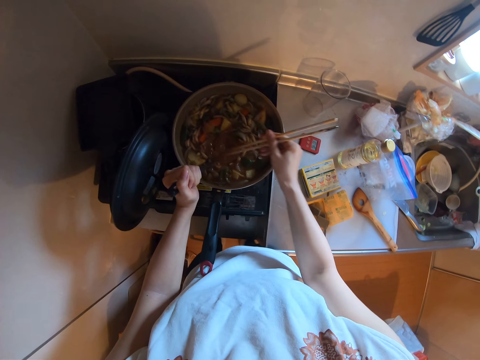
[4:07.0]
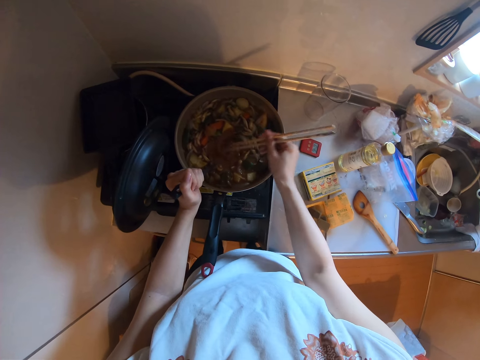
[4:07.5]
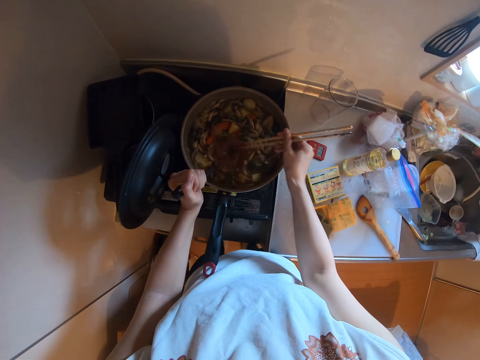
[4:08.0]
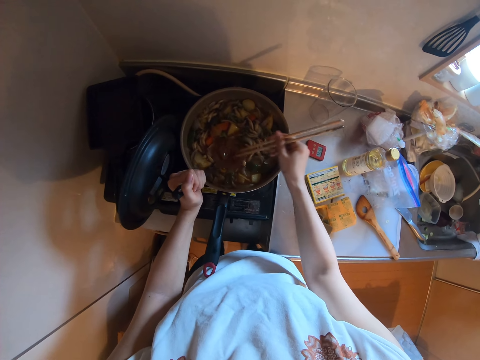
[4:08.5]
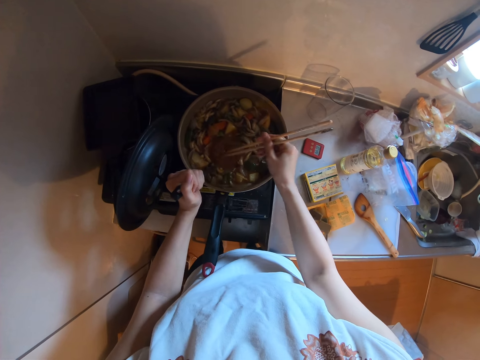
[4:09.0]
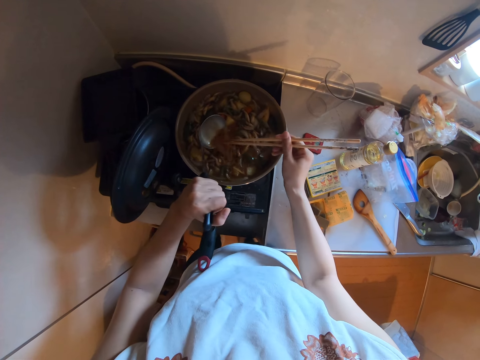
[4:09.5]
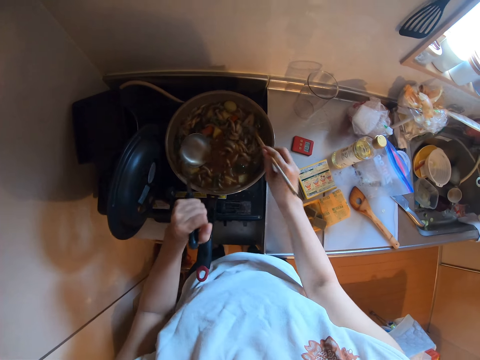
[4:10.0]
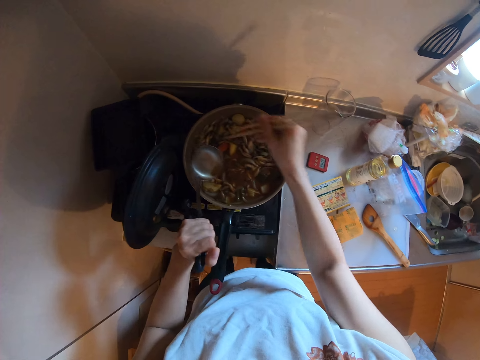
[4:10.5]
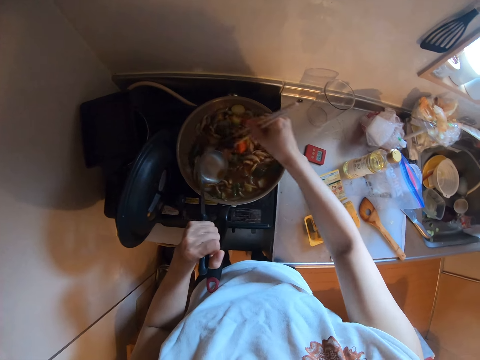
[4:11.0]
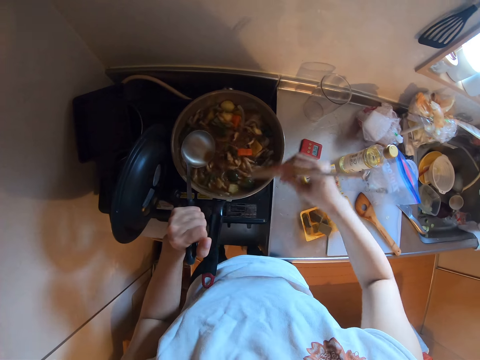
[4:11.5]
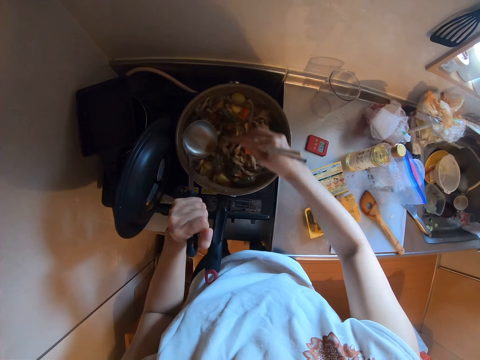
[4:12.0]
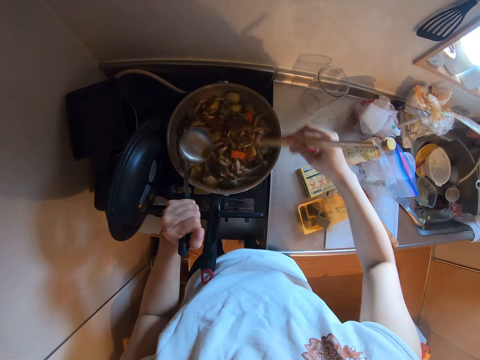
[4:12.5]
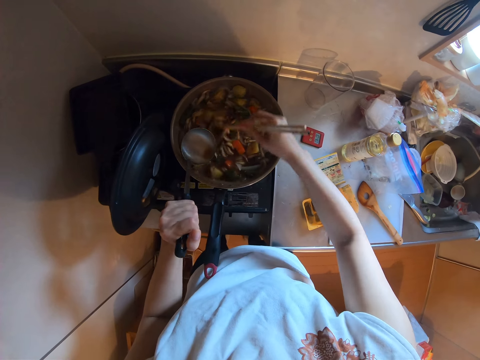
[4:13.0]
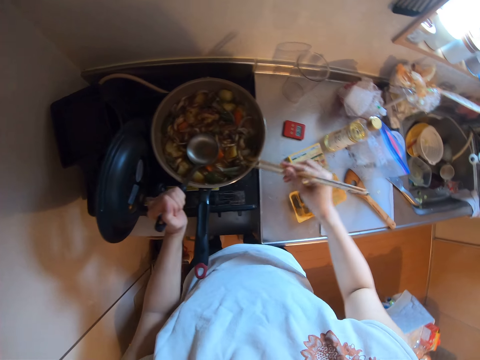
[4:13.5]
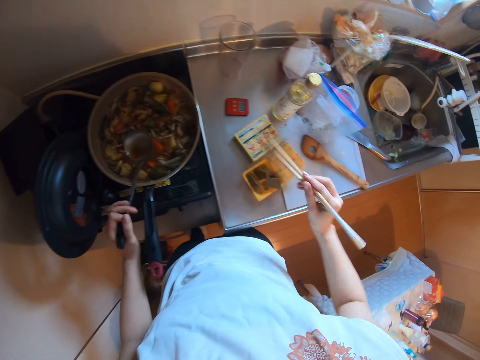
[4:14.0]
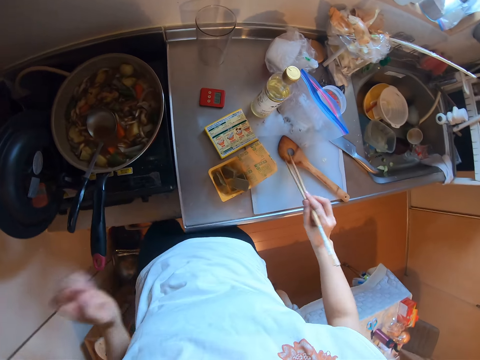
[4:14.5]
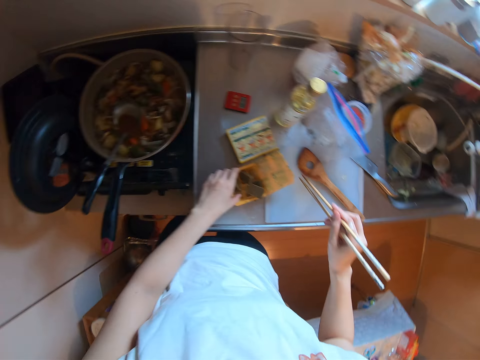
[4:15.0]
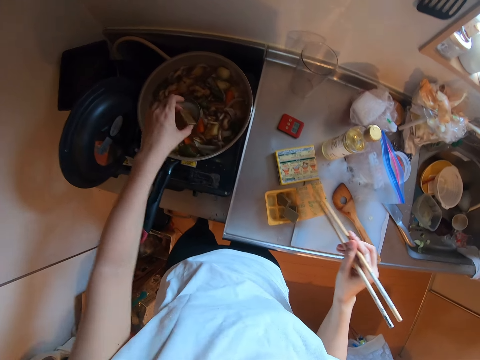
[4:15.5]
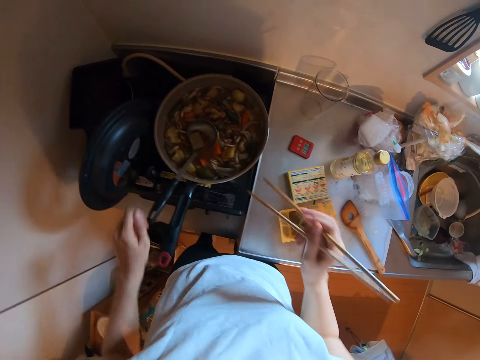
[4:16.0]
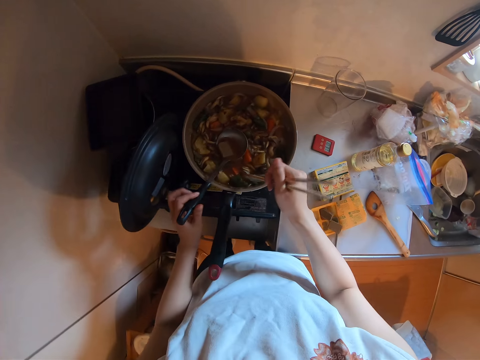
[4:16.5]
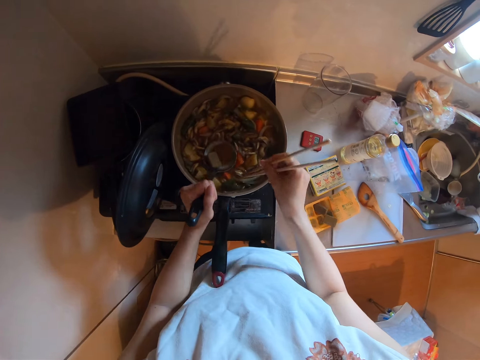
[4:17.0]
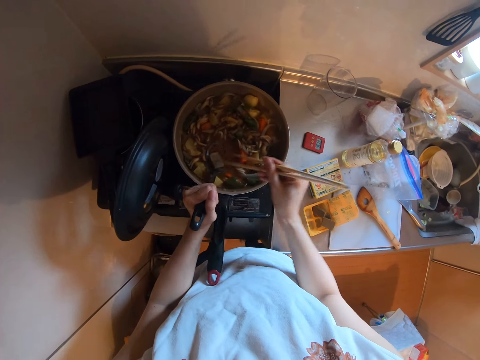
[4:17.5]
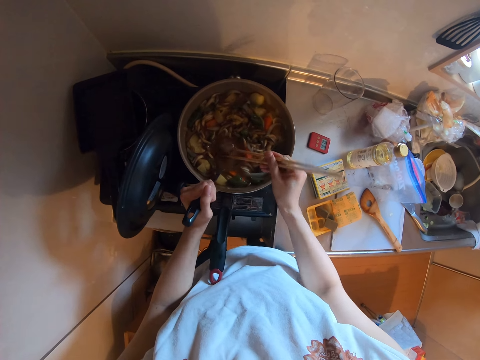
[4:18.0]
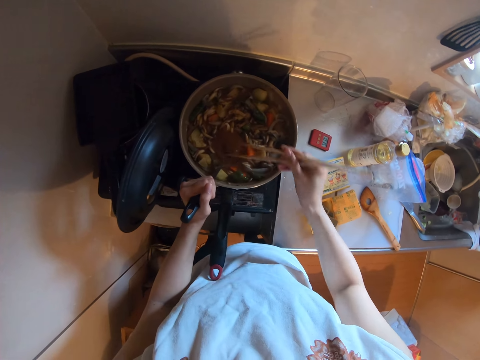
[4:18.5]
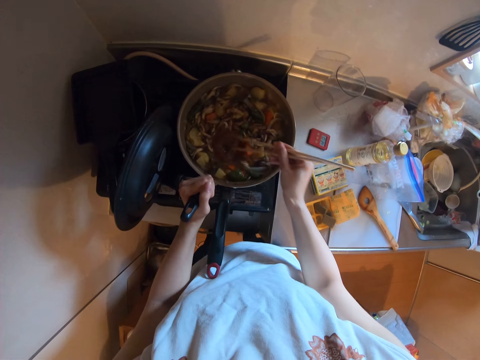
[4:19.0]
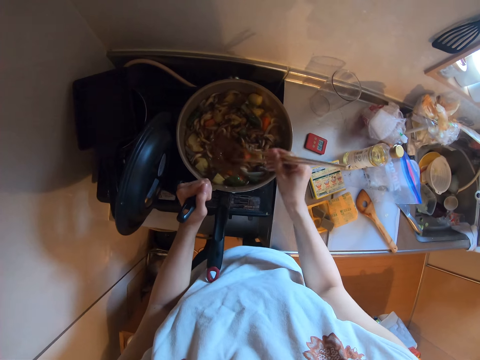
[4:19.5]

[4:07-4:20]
The camera wearer pours the mushroom potato stew in the cooking pan. They stir the mushroom potato stew with the chopsticks. They hold the cooking spoon. They shake the chopsticks. They put the cooking spoon in the cooking pan. They hold the chopsticks. They pick up the curry brick. They put the curry brick in the cooking spoon. They hold the cooking spoon. They stir the ladle. They stir the curry bricks with the chopsticks.

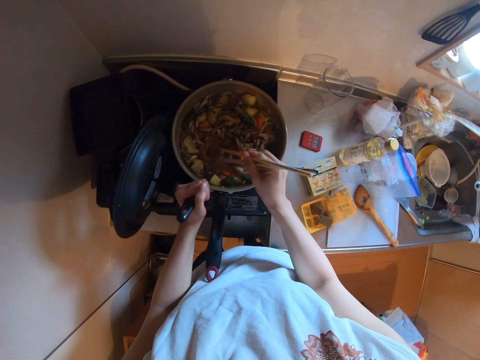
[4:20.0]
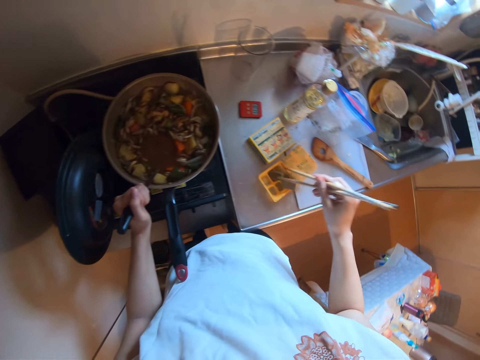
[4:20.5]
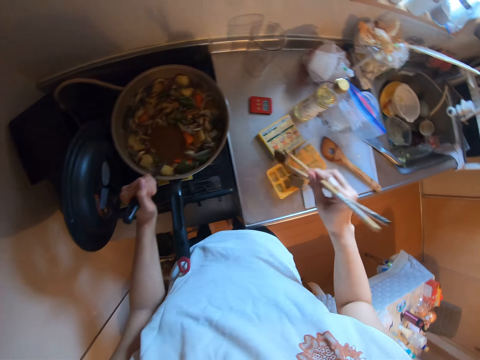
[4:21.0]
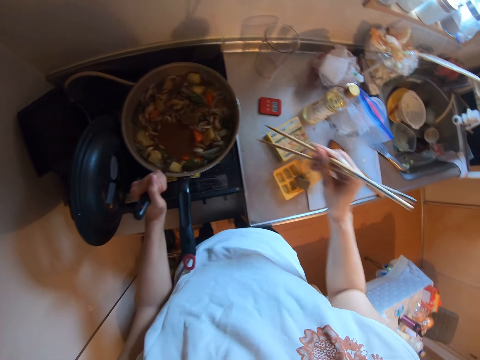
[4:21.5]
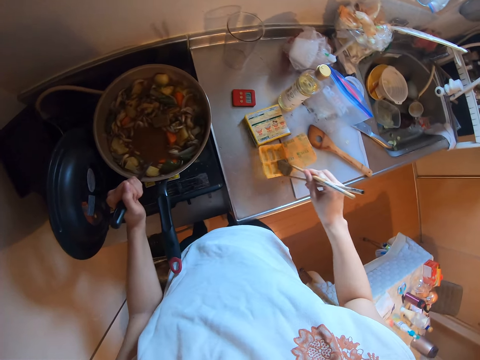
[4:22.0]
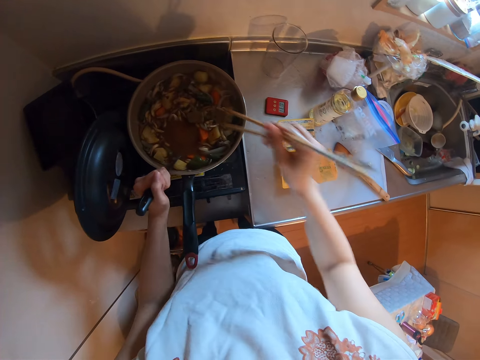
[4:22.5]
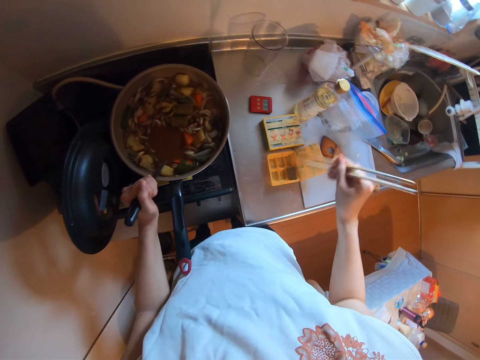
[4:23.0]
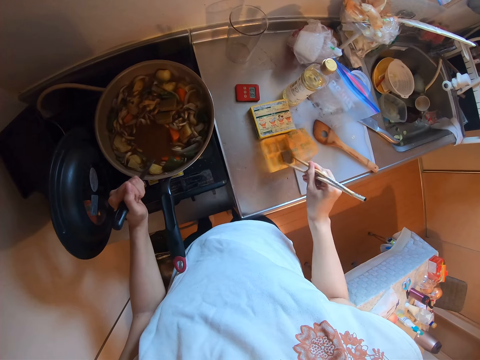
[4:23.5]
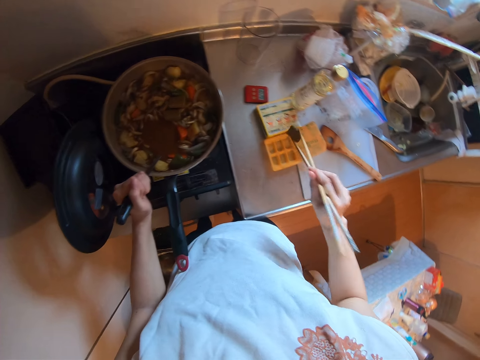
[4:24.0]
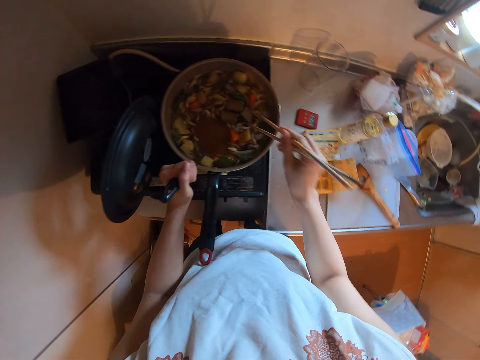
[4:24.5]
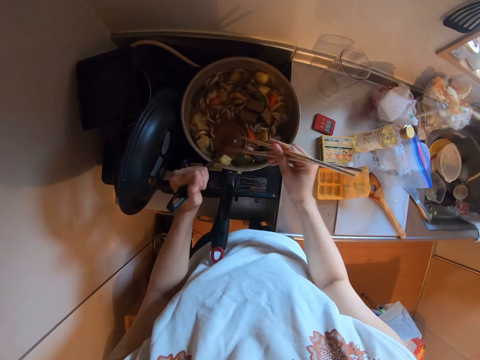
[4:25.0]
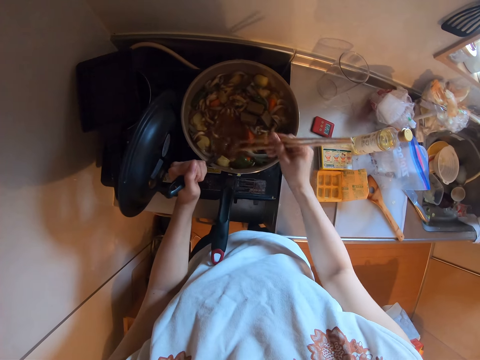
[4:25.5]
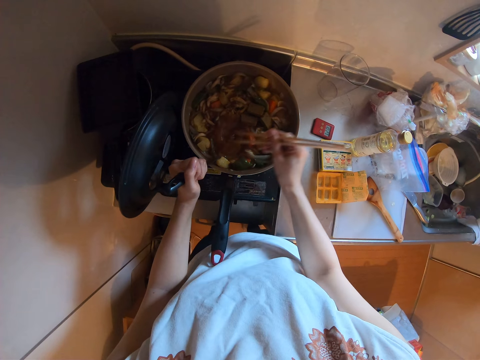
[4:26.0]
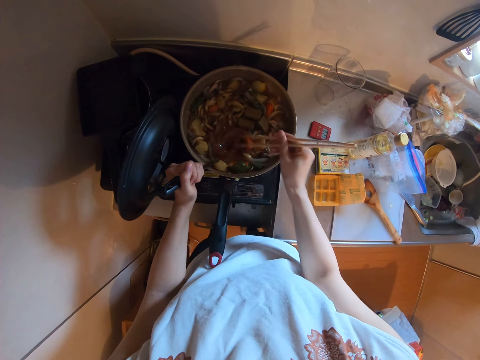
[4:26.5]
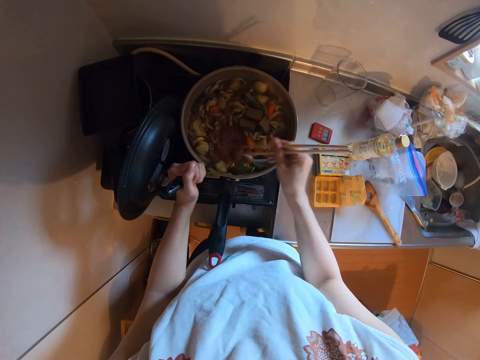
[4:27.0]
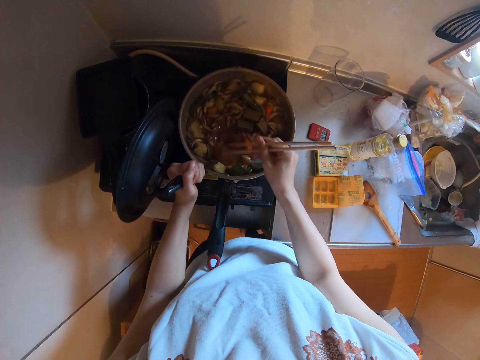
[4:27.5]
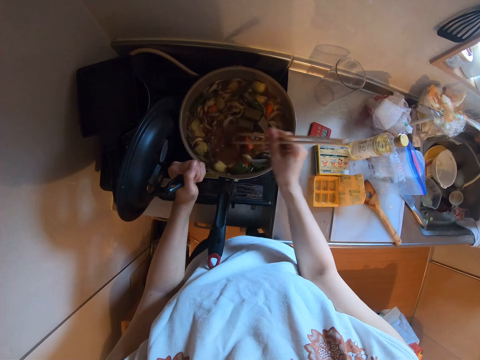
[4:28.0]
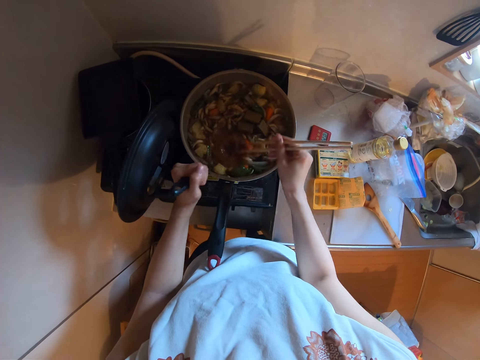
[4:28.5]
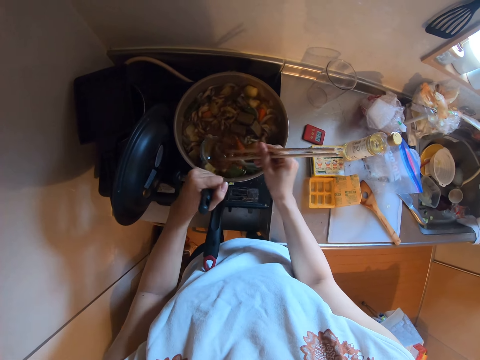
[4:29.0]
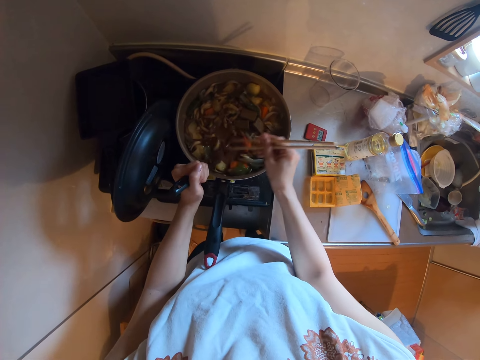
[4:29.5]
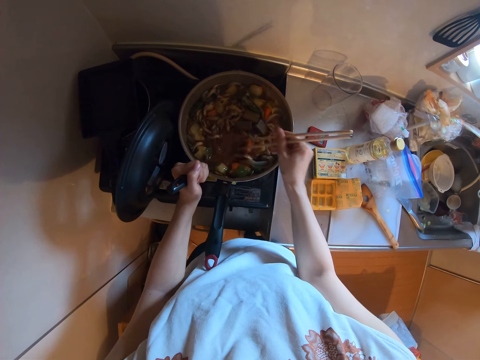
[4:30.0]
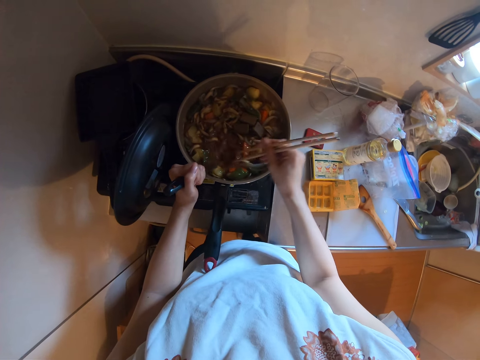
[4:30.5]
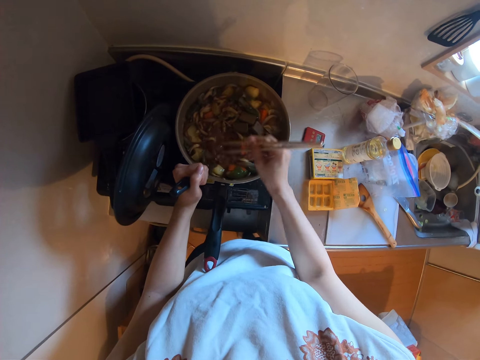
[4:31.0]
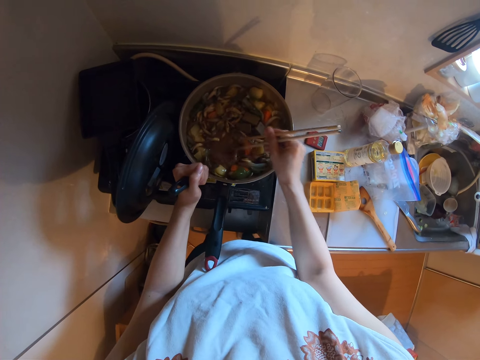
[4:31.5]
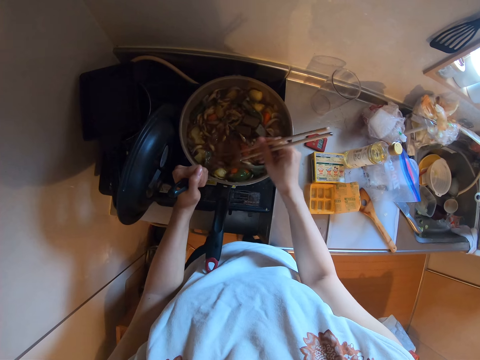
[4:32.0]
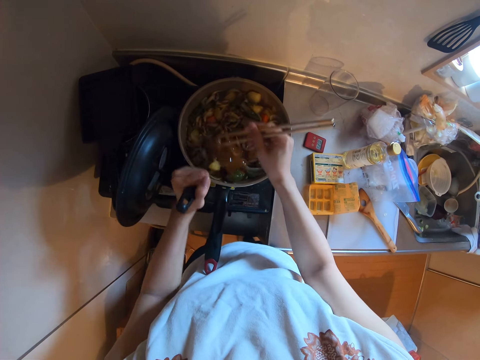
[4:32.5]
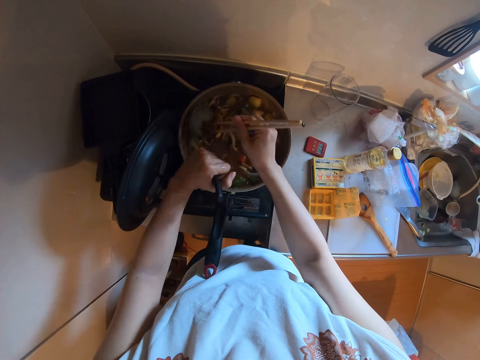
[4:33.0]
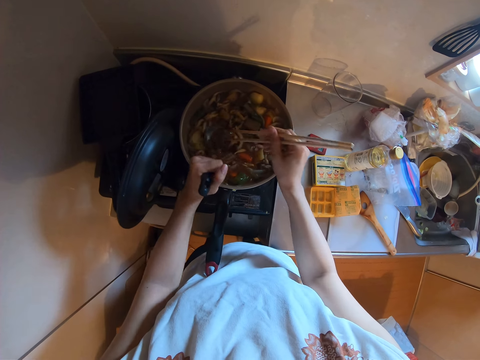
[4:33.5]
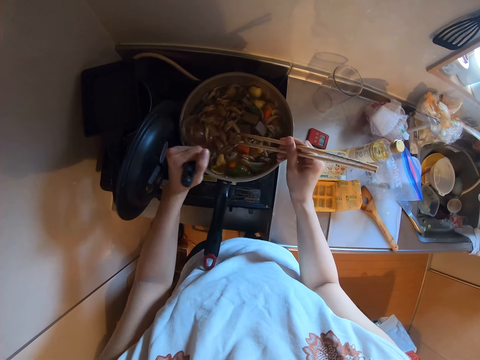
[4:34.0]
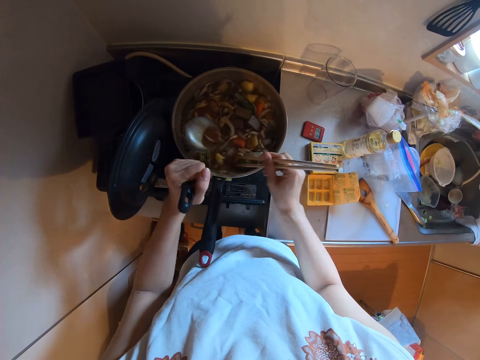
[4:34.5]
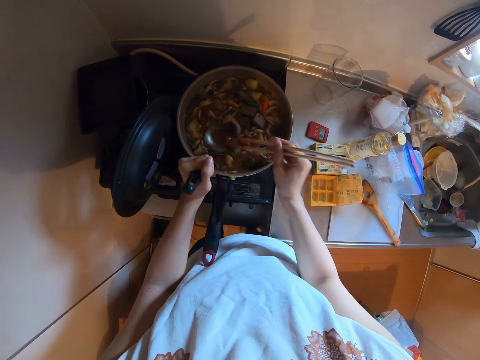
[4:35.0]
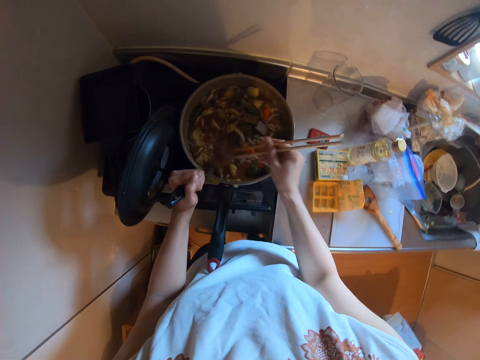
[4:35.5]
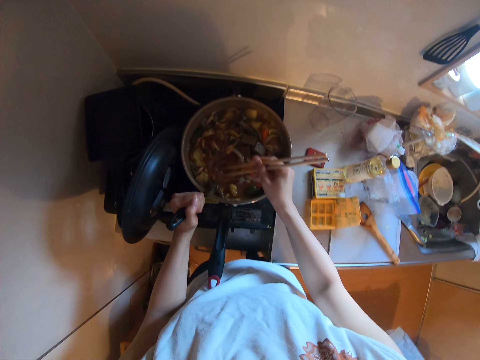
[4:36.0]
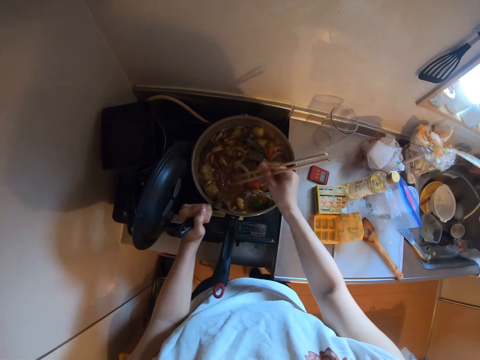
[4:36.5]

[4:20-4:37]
The camera wearer picks up the curry brick with the chopstick. They put the curry brick in the mushroom potato stew. They pick up the curry brick with the chopstick. They put the curry brick in the mushroom potato stew. They pick up the curry brick with the chopstick. They put the curry brick in the mushroom potato stew. They stir the curry brick with the chopsticks. They stir the ladle. They pour the curry brick in the mushroom potato stew. They scoop the mushroom potato stew. They hold the curry brick with the chopsticks. They stir the curry brick with the chopsticks.
